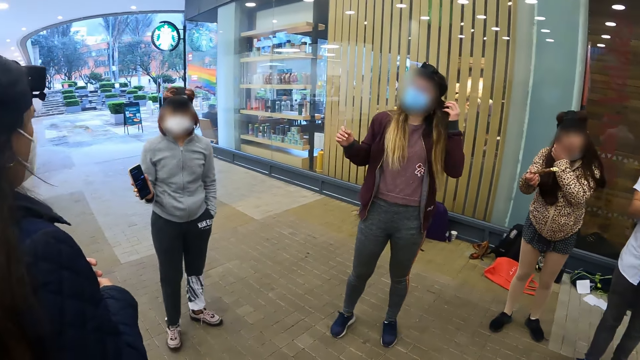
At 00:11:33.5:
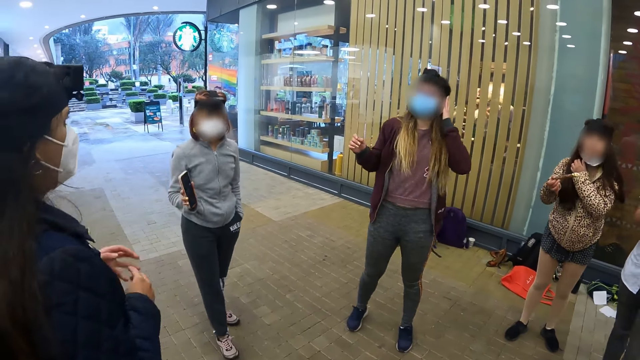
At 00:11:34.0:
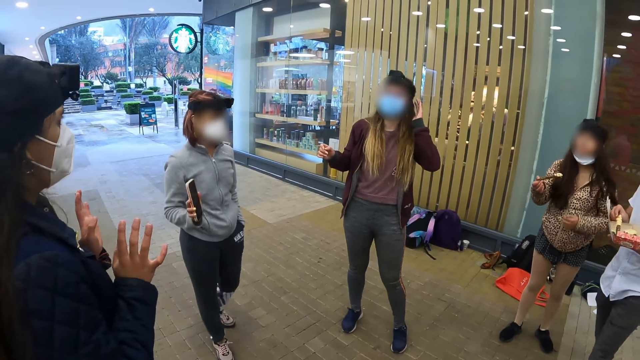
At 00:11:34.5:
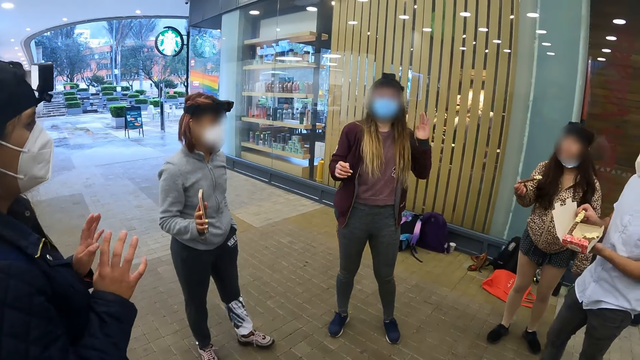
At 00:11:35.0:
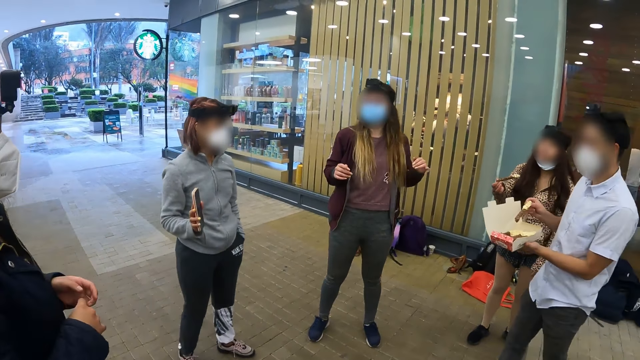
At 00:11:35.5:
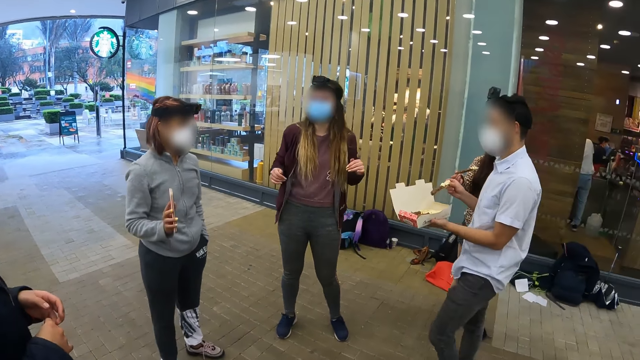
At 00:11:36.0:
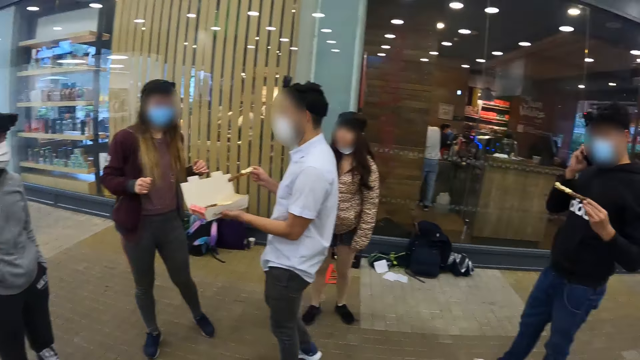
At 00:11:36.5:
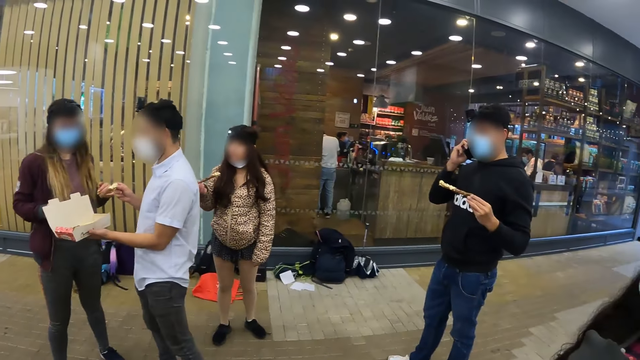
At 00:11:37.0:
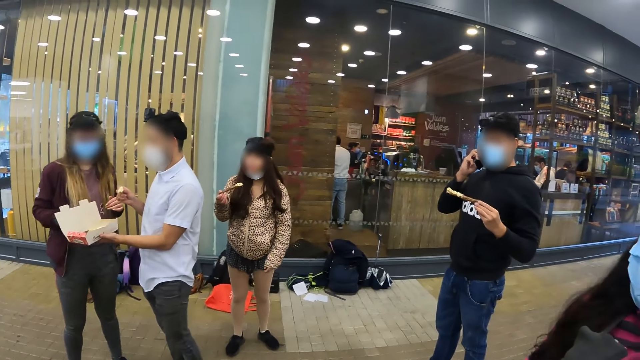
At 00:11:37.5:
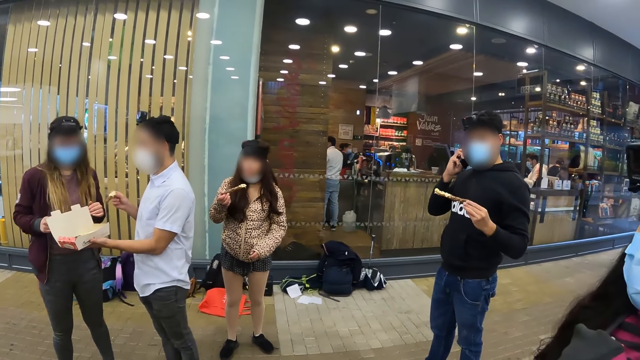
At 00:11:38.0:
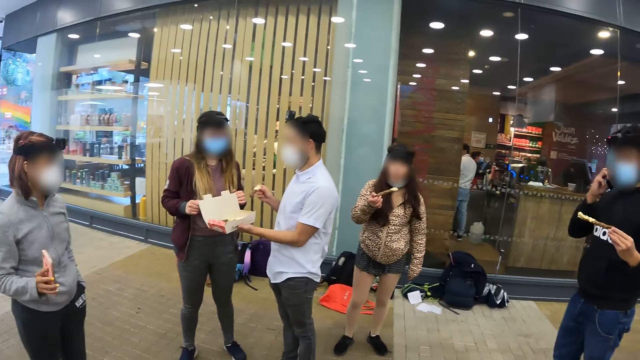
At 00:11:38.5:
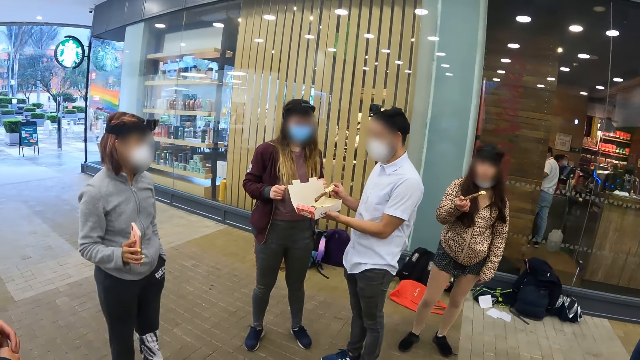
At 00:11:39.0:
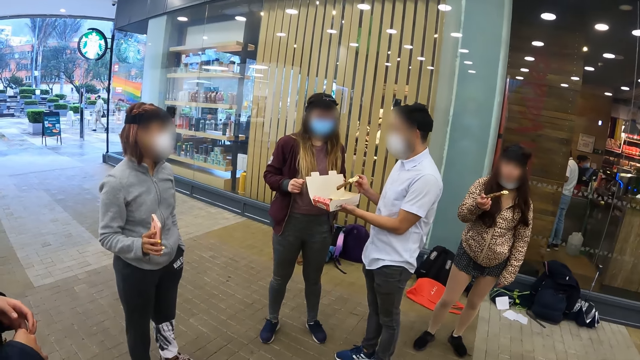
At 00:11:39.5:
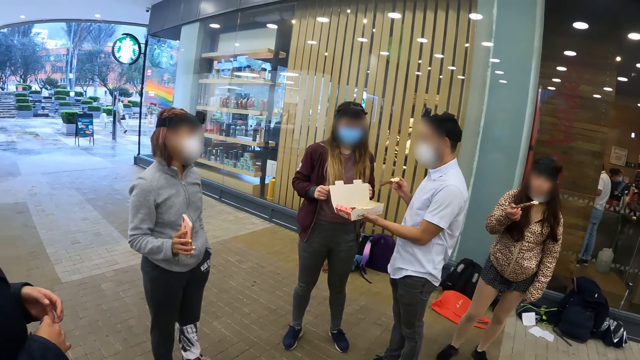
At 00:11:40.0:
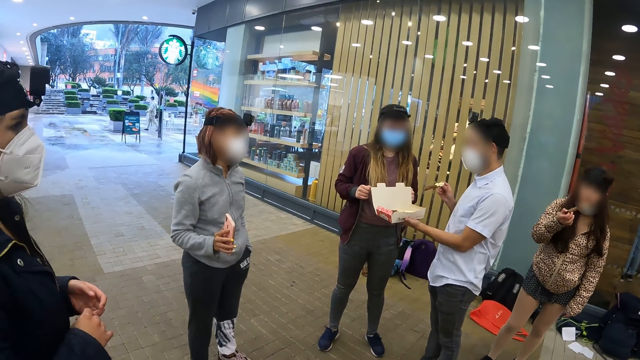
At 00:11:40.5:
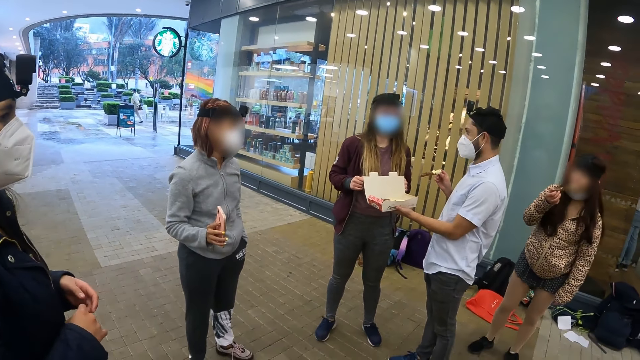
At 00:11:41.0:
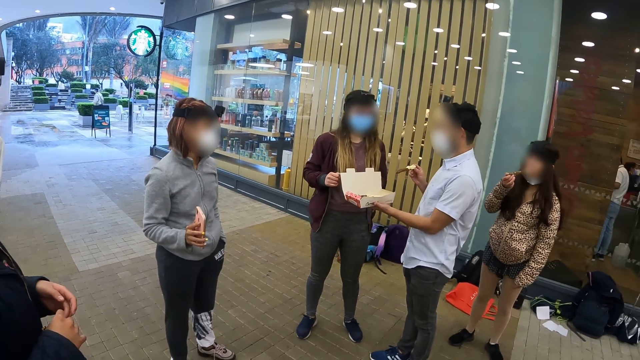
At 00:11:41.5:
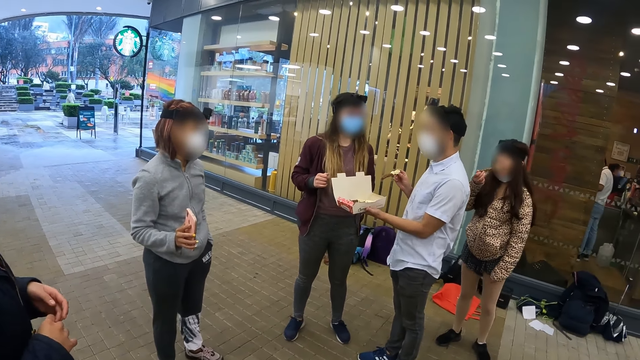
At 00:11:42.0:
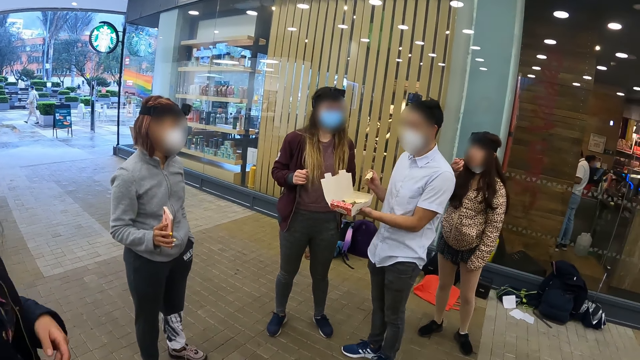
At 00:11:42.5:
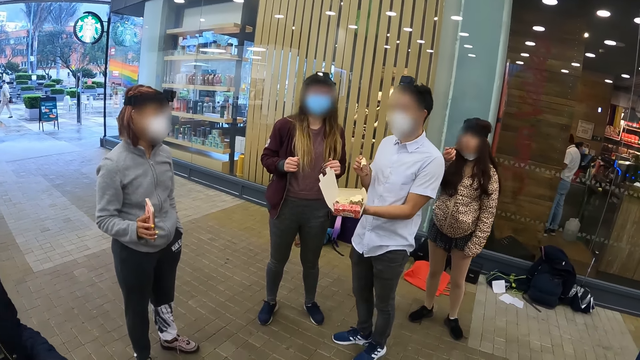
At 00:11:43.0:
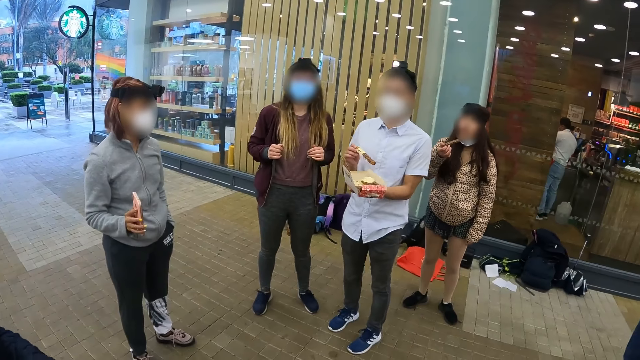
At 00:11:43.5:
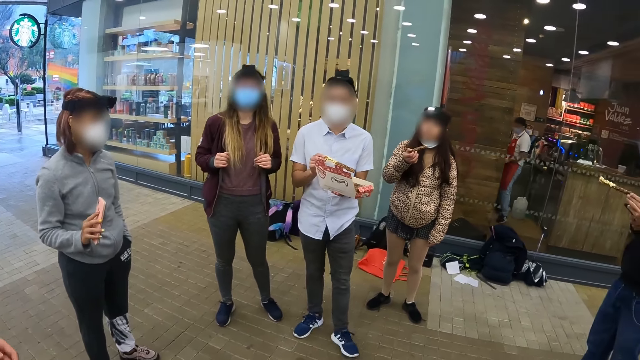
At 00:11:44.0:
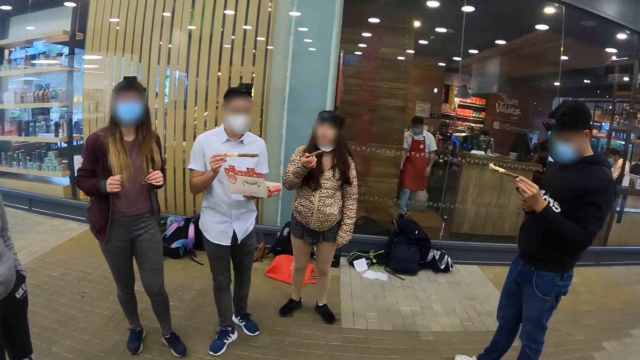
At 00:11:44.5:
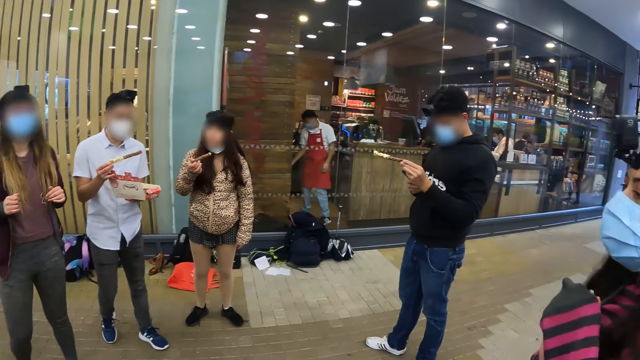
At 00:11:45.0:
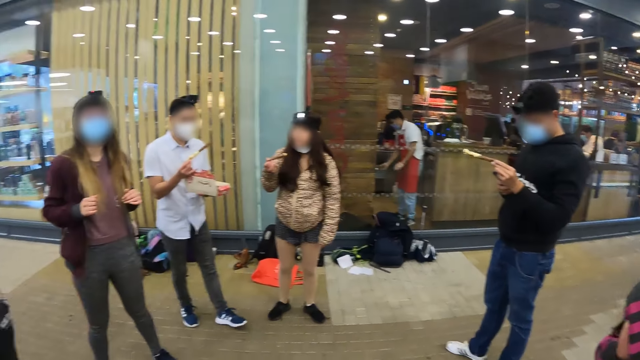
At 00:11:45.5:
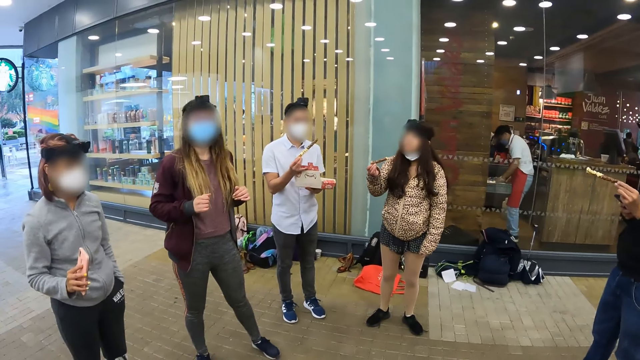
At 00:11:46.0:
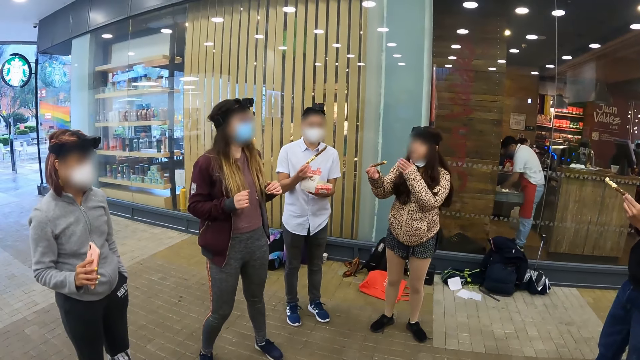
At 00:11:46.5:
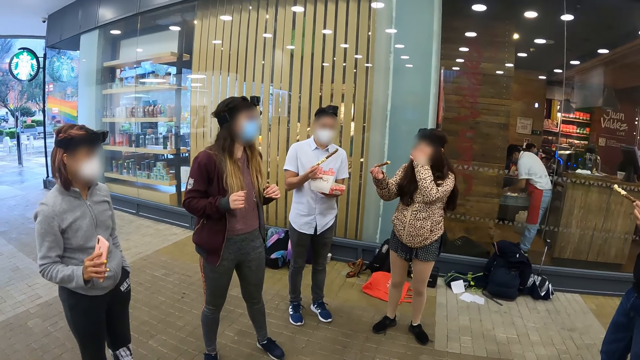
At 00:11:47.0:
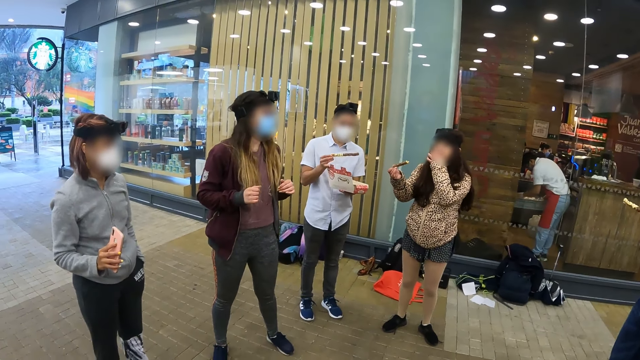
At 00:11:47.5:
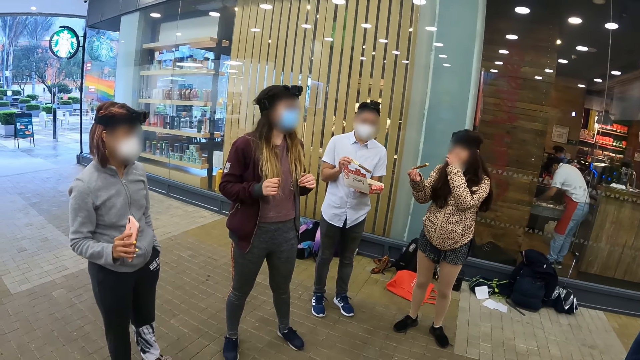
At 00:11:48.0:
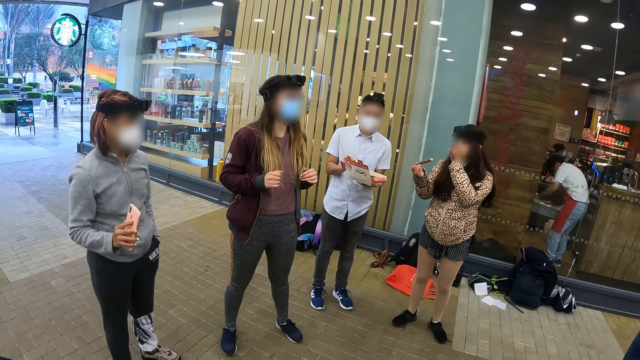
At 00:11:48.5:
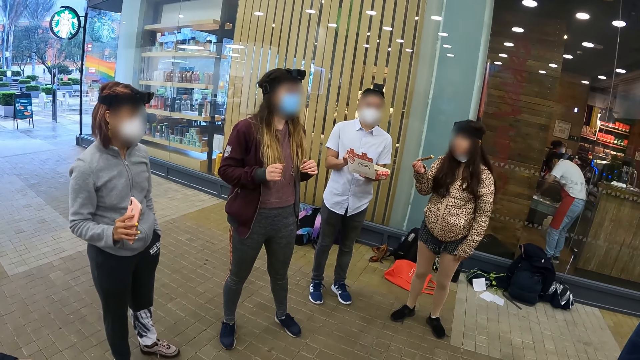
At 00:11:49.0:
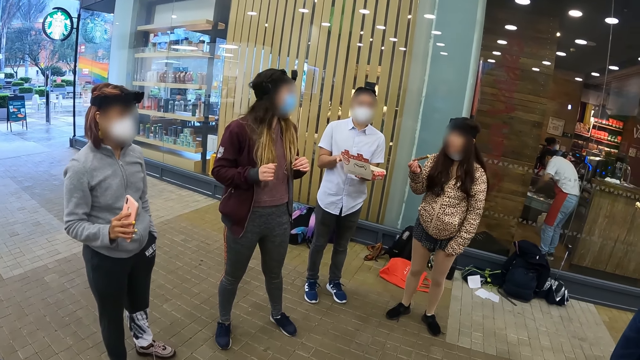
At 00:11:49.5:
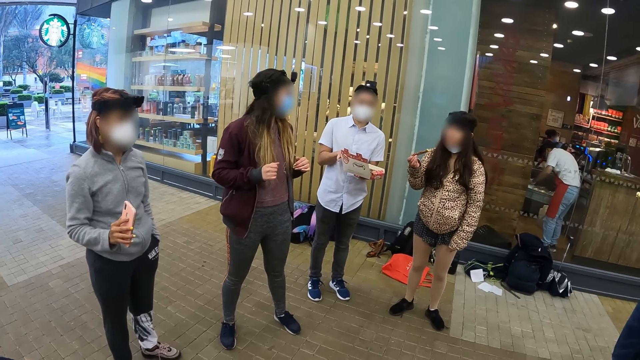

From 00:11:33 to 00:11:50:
The camera wearer looks around. A man walks around and interacts with a lady. The camera wearer looks around.

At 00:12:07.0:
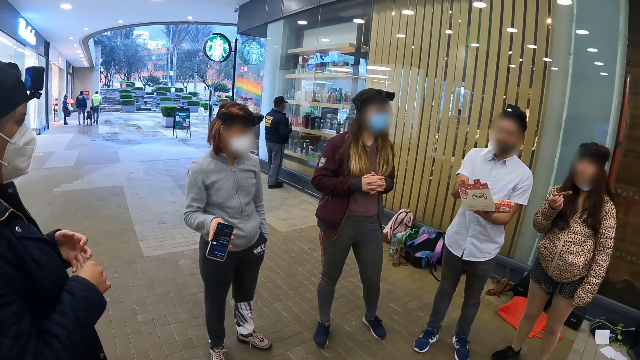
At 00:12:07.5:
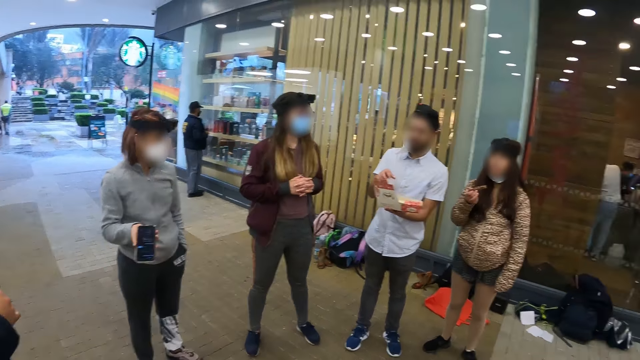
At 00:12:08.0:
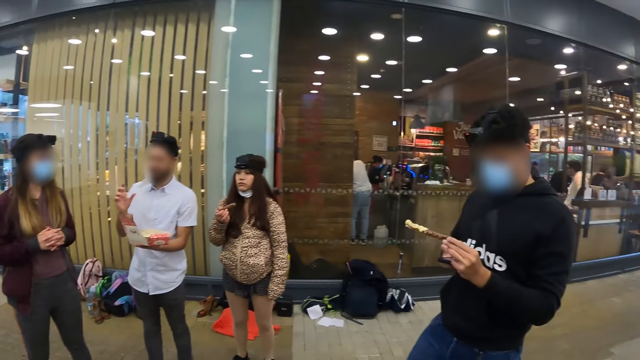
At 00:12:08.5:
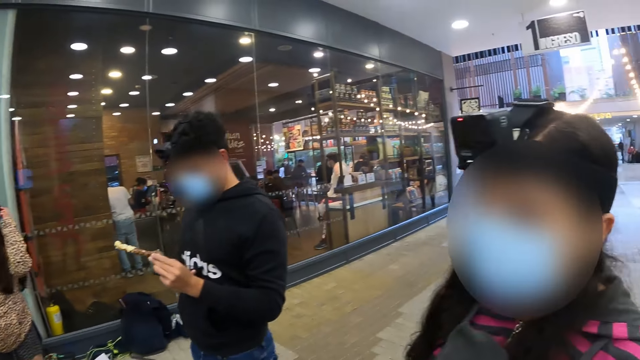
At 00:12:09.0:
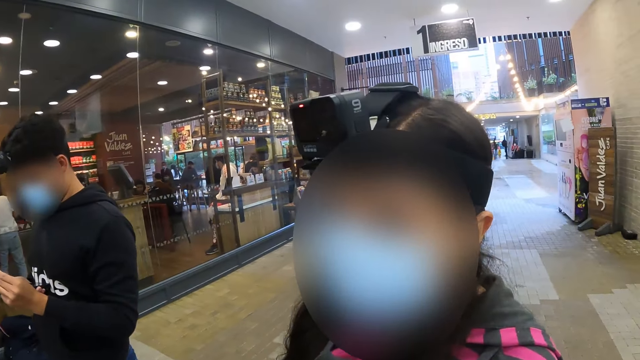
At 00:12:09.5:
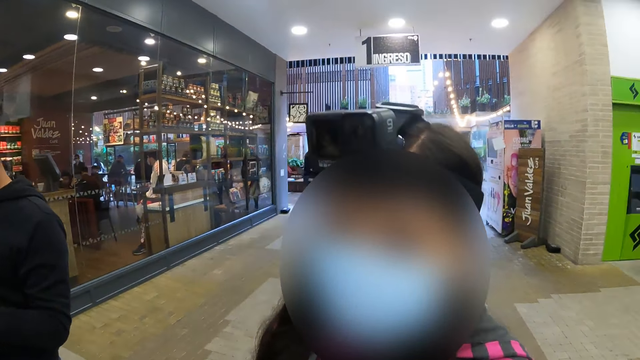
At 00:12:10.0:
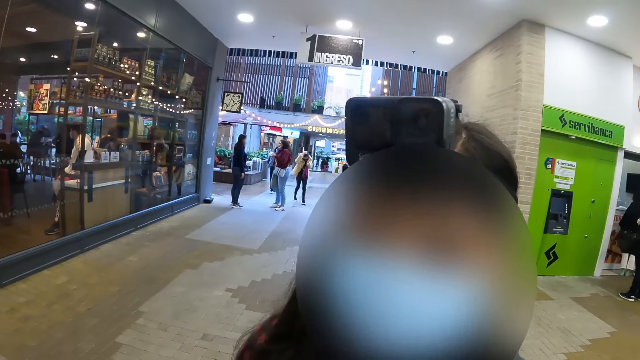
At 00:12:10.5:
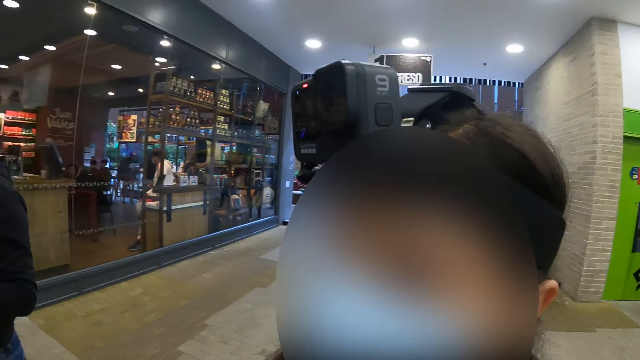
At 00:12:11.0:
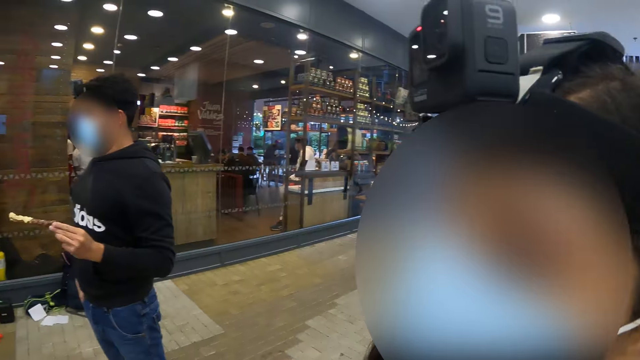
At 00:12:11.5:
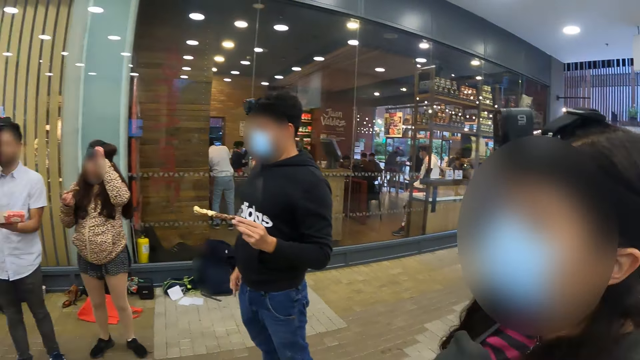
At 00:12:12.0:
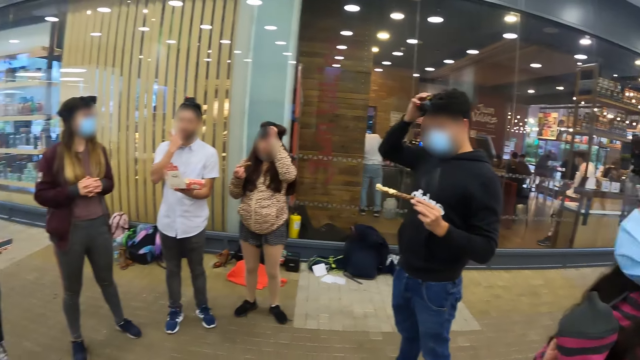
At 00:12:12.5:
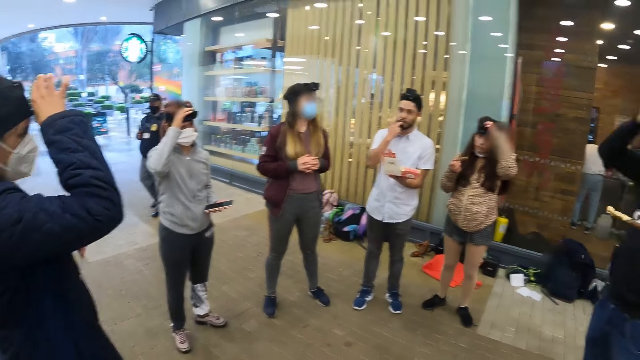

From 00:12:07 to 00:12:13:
The camera wearer interacts with a lady.
